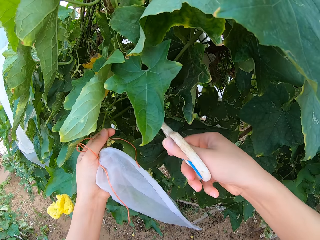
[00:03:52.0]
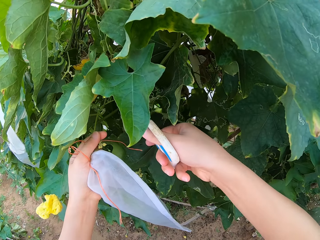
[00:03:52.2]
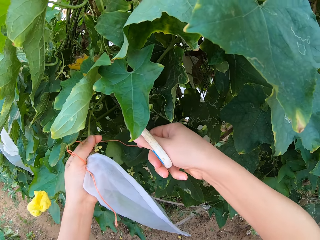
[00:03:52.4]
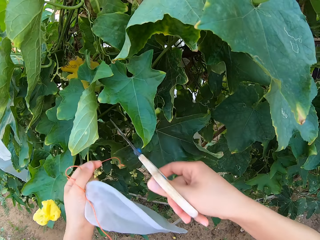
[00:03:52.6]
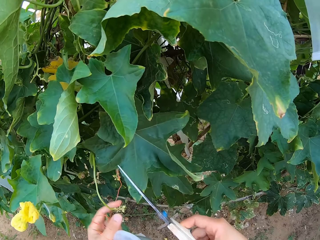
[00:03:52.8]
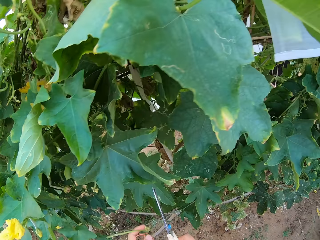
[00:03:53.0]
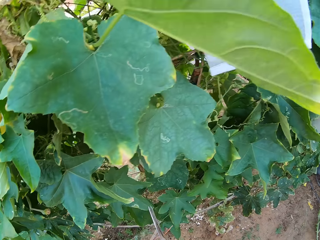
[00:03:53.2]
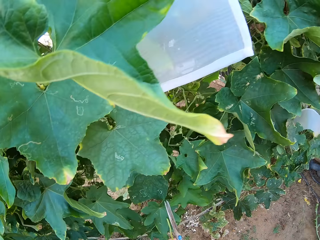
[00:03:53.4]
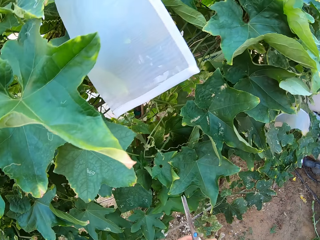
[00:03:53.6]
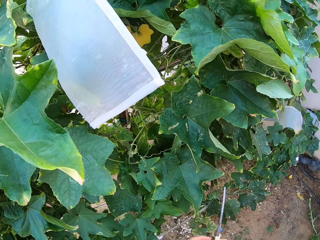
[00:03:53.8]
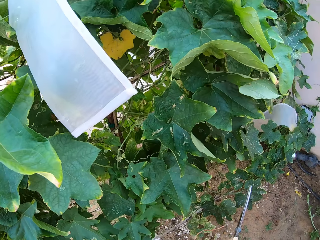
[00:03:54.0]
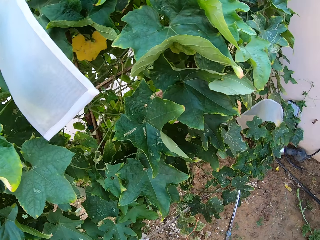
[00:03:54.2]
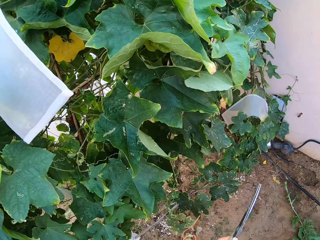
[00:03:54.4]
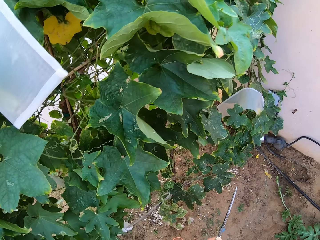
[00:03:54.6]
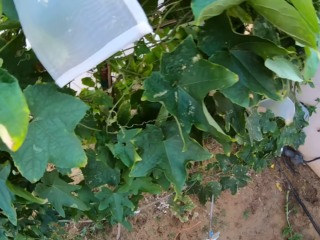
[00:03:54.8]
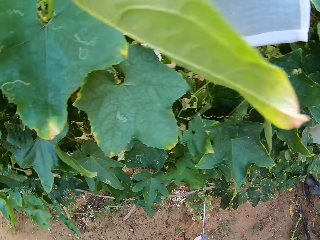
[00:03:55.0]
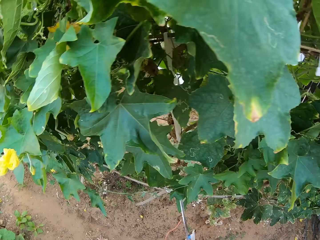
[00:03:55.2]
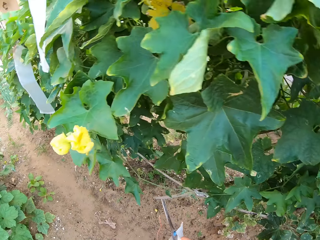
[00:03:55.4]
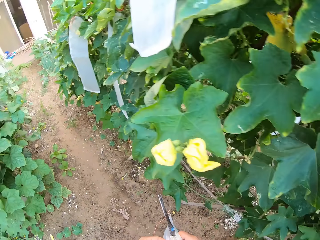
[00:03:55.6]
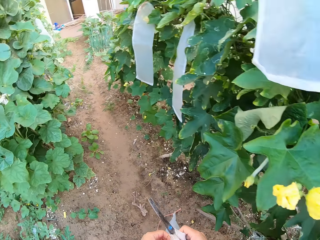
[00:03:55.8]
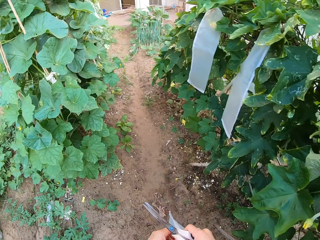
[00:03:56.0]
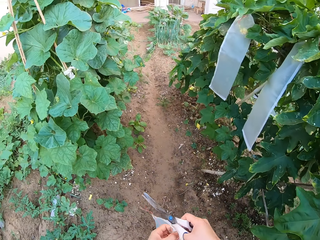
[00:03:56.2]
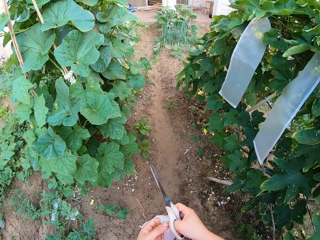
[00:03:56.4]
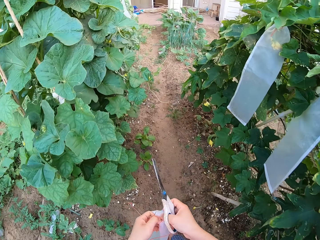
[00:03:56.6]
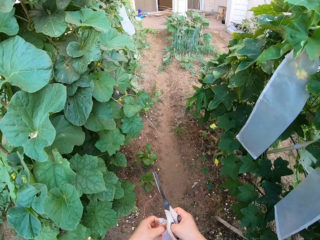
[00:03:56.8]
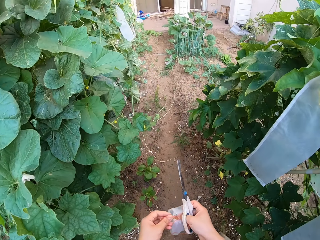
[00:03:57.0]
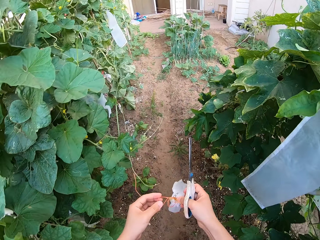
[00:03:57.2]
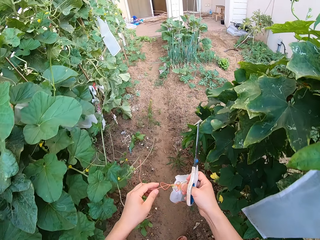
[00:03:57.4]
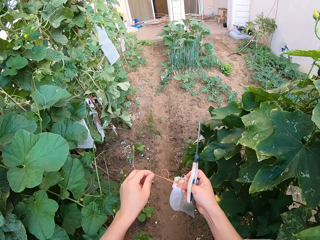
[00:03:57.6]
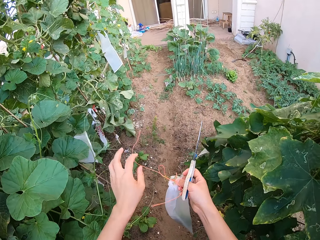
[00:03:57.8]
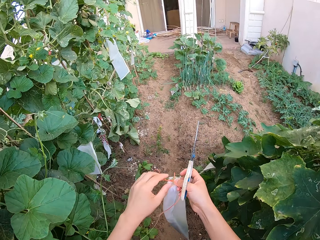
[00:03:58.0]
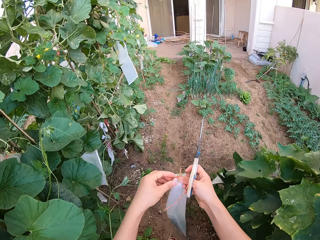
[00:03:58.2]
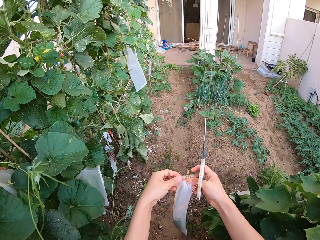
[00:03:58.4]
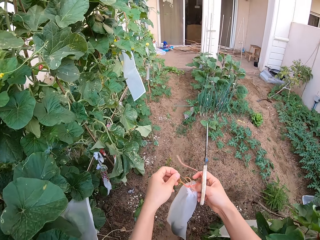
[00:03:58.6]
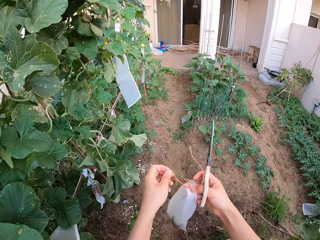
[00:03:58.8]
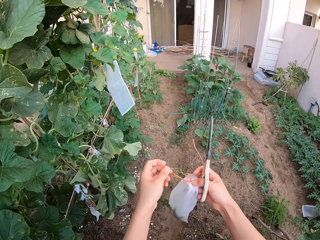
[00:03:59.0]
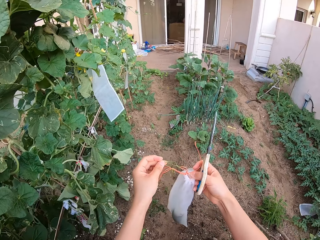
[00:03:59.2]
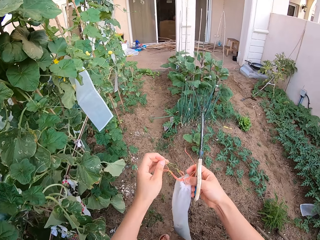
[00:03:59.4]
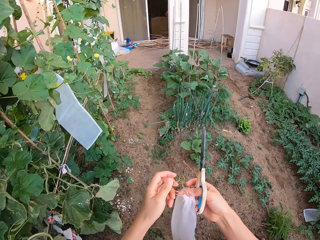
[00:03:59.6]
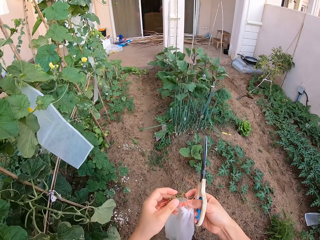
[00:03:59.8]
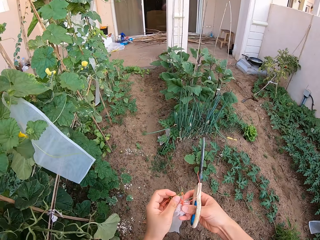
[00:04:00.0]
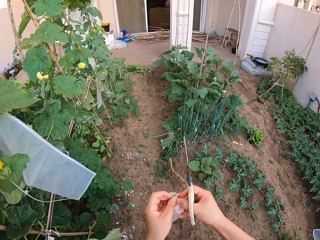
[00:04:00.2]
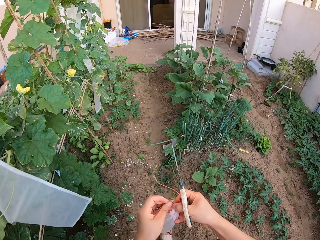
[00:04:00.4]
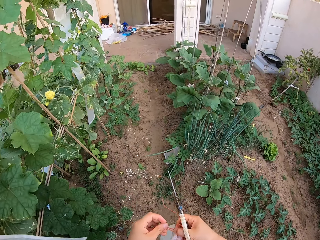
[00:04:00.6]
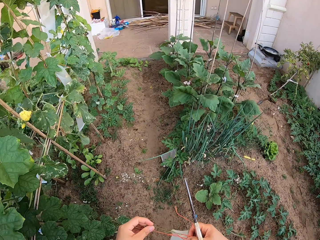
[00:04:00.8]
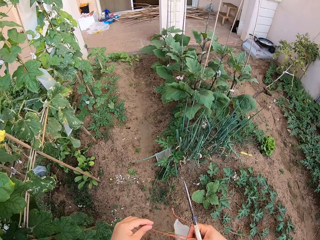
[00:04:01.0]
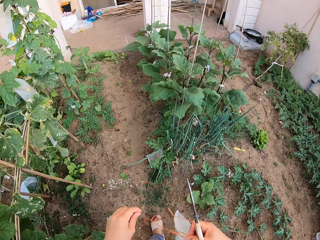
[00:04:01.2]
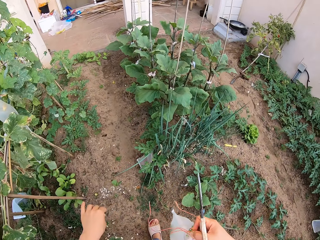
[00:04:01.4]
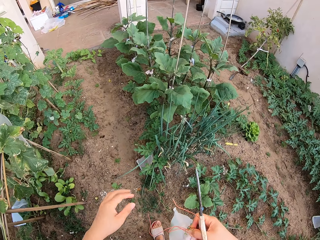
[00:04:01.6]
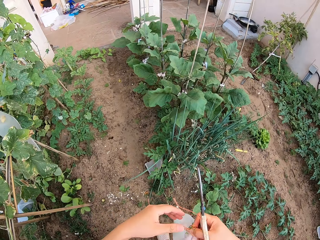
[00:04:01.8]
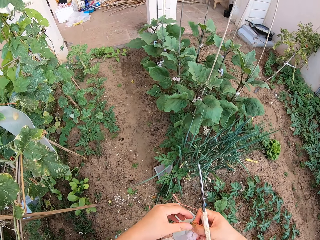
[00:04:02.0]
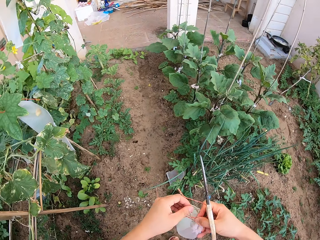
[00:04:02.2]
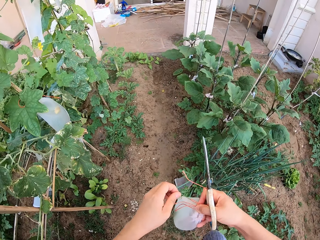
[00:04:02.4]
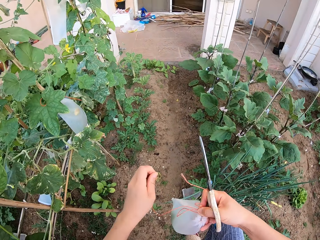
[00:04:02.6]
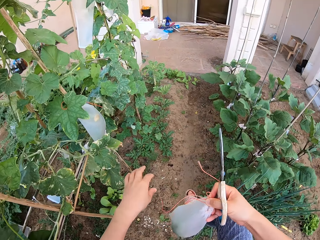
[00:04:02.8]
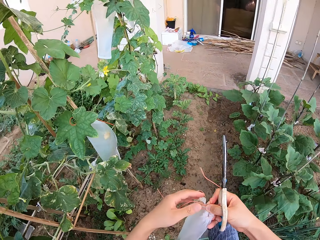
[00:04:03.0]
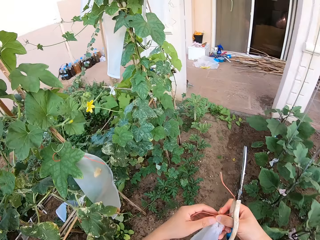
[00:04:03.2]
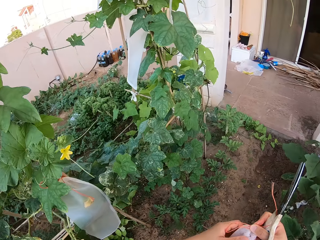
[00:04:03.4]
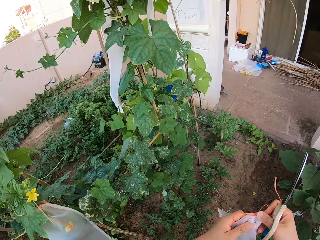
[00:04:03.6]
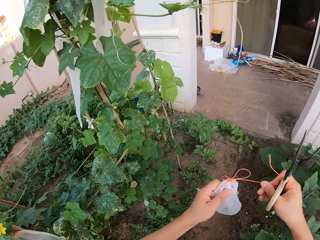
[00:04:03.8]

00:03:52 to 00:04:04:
The camera wearer stares around the ridged gourd plant. They trek around the ridged gourd plant garden.

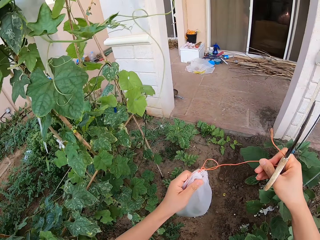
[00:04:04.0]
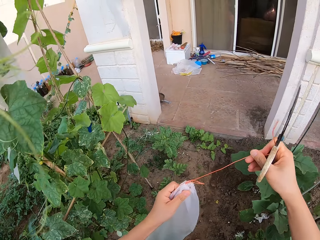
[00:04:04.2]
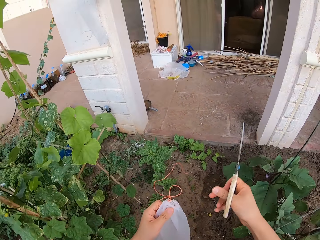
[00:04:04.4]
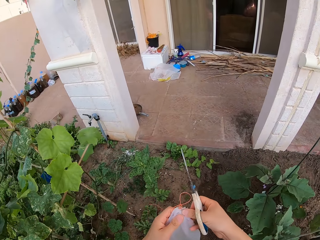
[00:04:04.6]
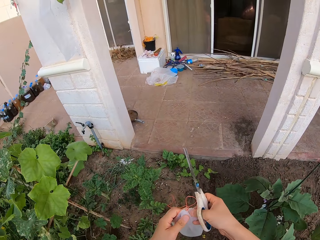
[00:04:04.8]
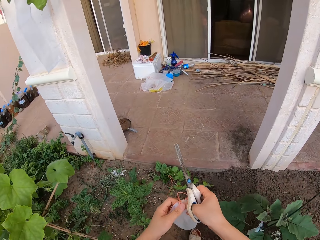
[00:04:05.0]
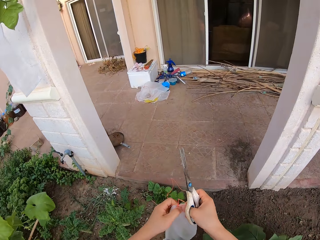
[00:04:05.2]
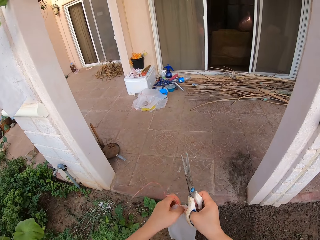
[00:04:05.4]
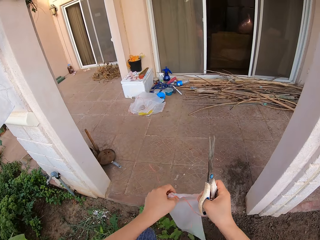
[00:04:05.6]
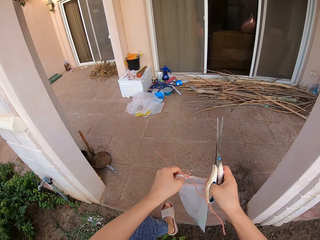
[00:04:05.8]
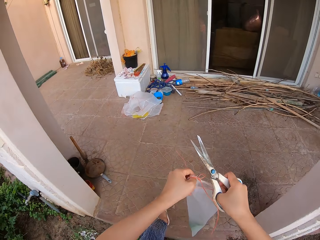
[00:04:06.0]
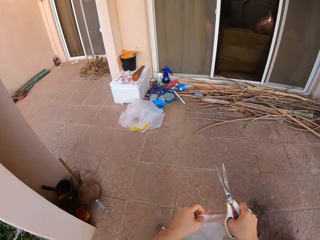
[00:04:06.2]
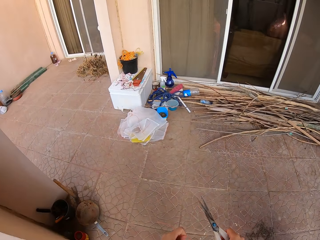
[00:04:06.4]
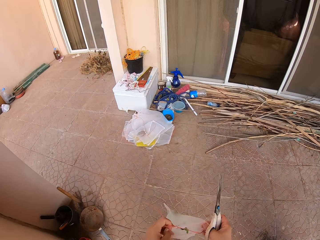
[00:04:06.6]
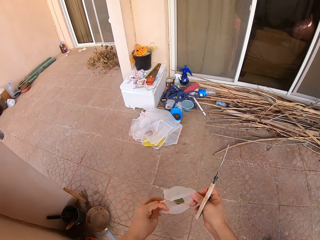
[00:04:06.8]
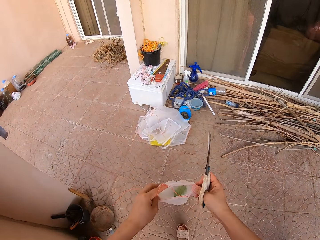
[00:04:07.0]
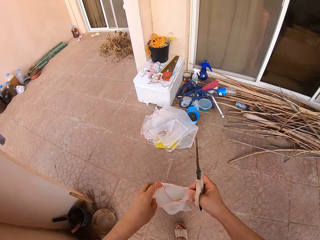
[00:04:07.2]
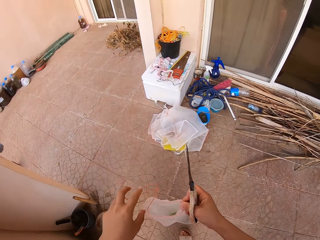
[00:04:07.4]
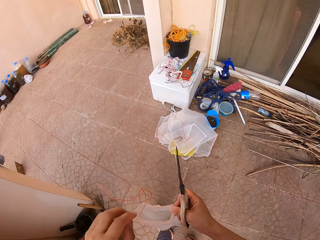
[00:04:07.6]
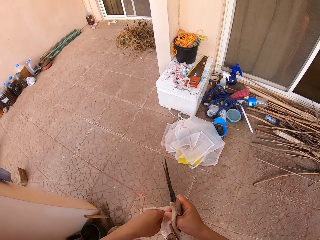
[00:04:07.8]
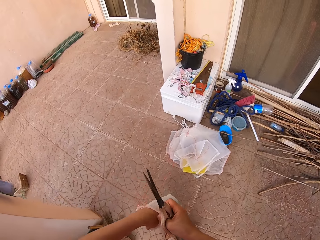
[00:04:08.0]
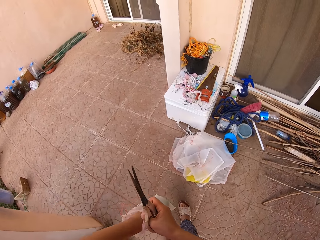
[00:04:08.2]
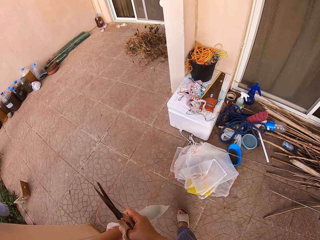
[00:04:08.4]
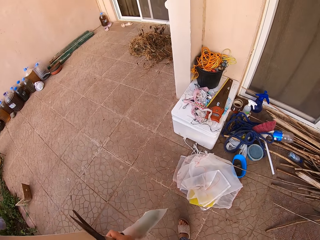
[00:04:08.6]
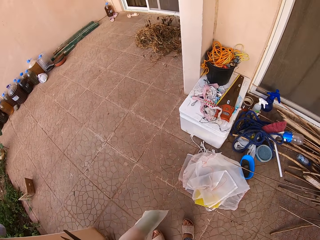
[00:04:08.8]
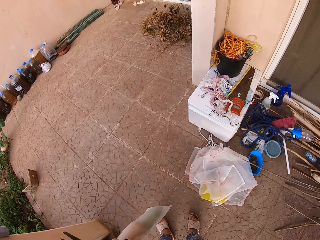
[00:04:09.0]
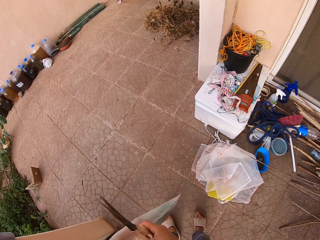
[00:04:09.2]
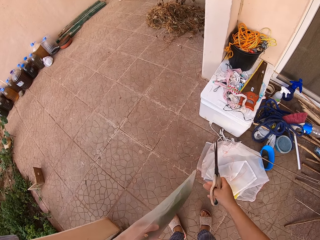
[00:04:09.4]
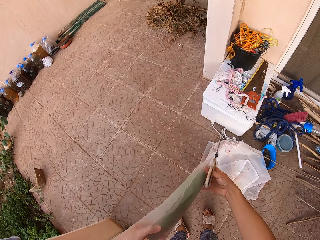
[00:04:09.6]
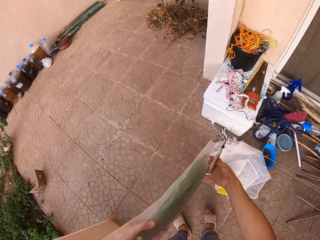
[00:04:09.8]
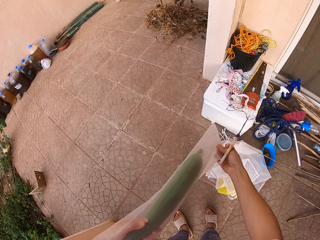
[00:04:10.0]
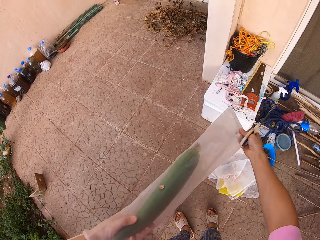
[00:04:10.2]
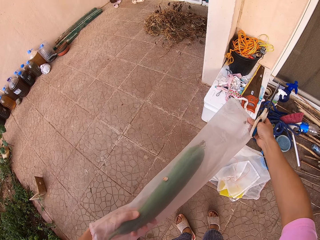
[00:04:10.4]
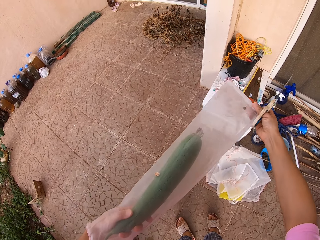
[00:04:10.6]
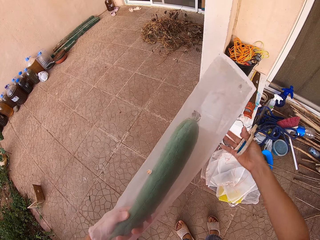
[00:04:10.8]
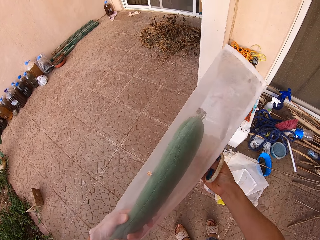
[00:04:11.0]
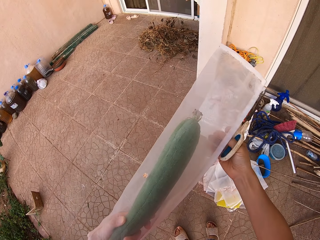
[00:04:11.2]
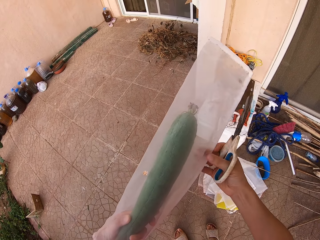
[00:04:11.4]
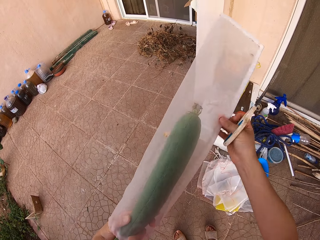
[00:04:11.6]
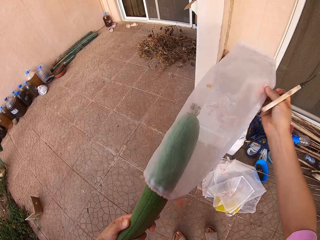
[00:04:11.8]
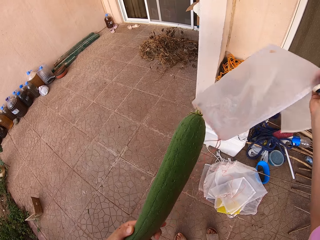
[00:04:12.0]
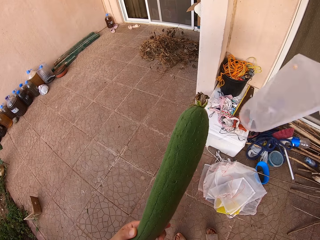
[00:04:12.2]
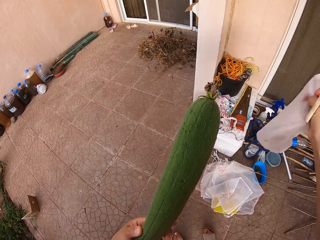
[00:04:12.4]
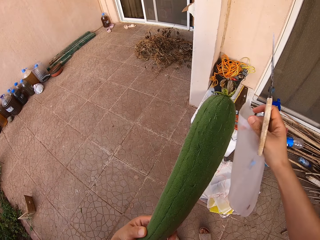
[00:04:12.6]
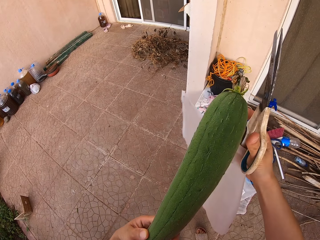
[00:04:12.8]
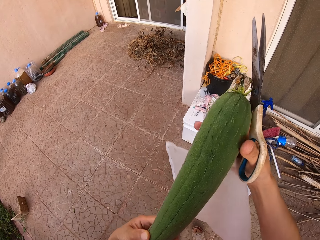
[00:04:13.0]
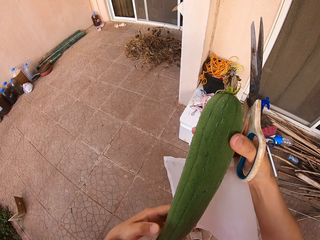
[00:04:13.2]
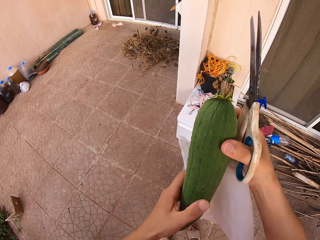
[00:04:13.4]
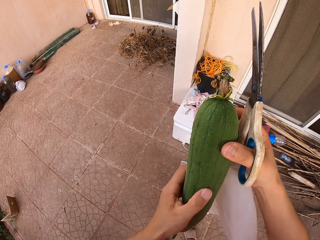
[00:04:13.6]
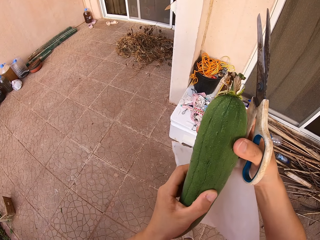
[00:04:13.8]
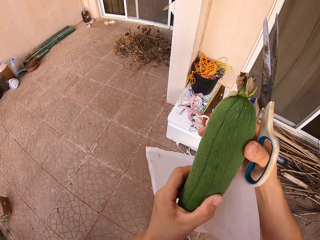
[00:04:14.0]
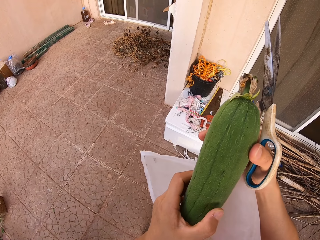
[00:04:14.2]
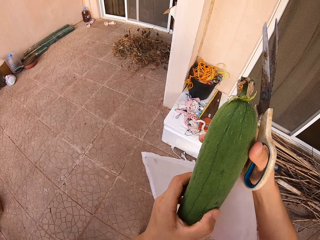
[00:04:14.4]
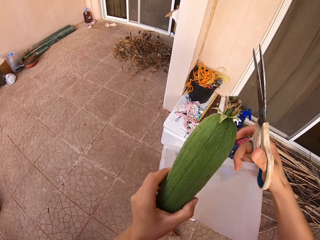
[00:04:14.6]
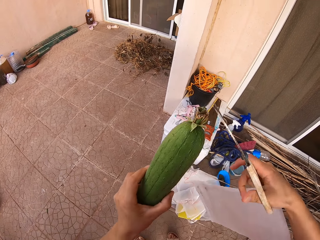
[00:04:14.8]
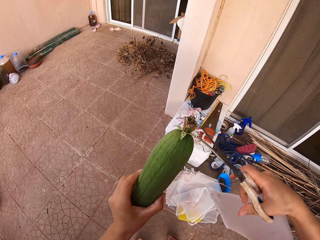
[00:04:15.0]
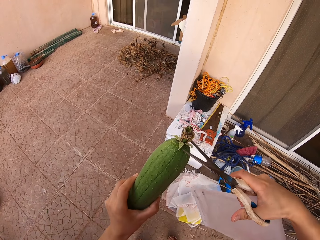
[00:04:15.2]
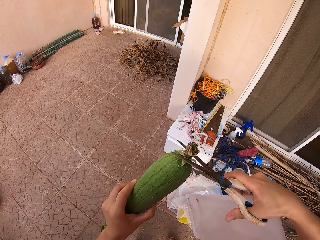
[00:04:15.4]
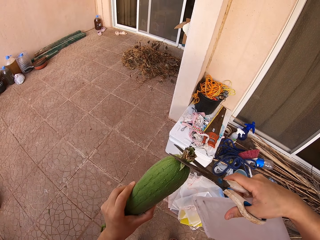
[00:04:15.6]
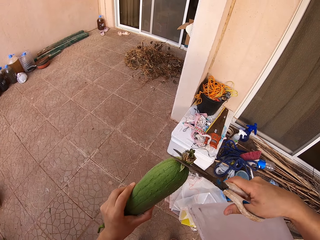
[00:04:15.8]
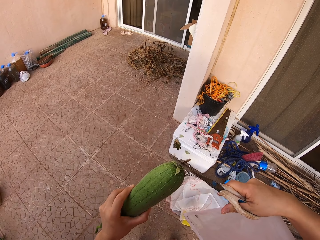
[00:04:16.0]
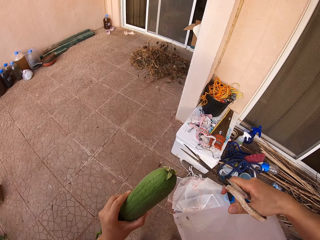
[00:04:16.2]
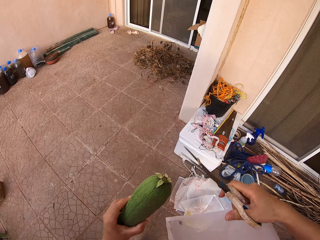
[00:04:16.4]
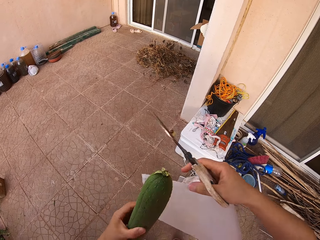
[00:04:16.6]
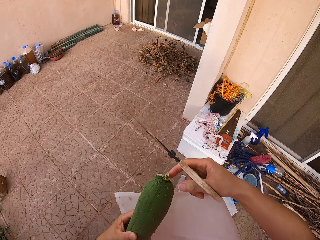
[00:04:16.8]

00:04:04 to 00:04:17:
The camera wearer reaps out a ridged gourd fruit from a transparent polythene bag. They cut the ridged gourd fruit scar with a pair of scissors.
